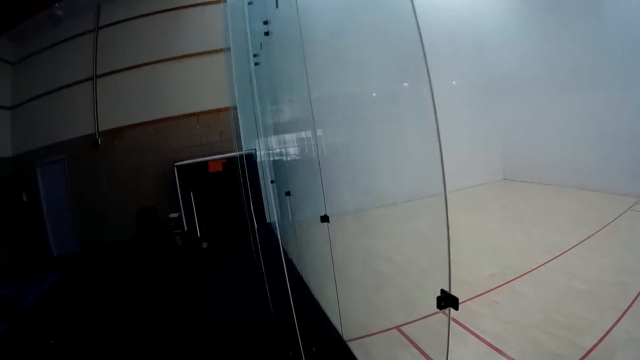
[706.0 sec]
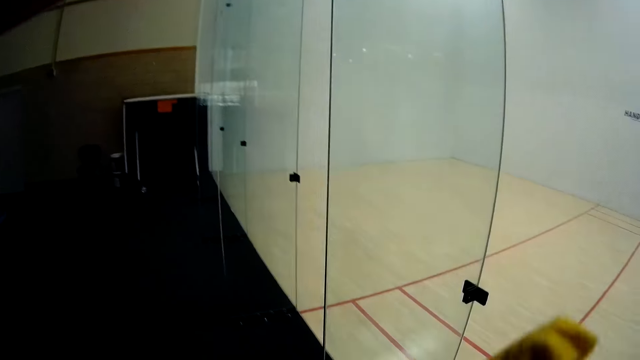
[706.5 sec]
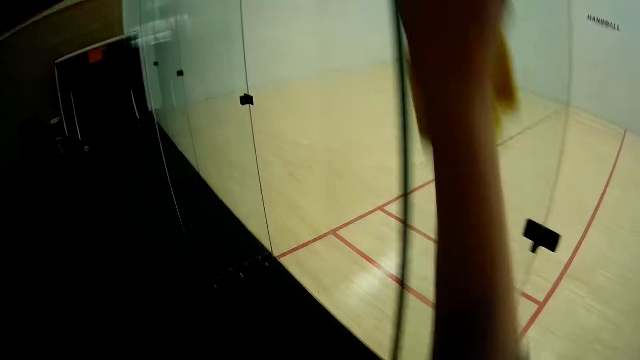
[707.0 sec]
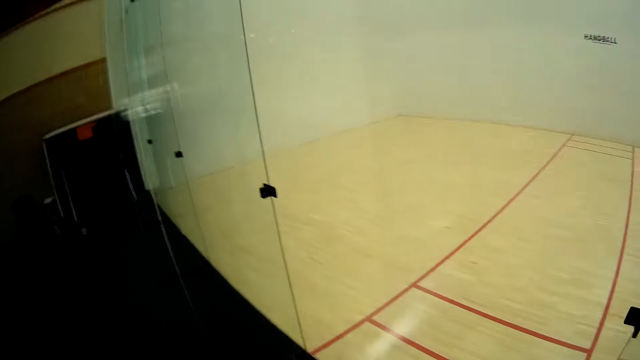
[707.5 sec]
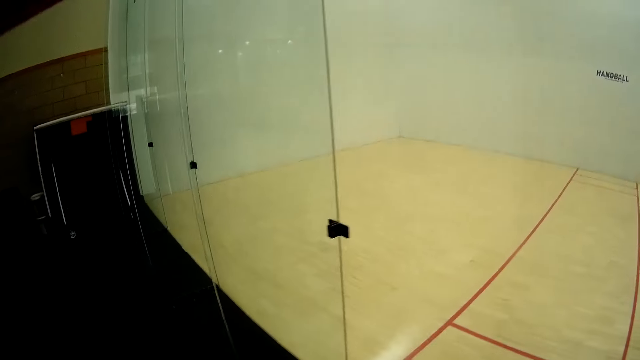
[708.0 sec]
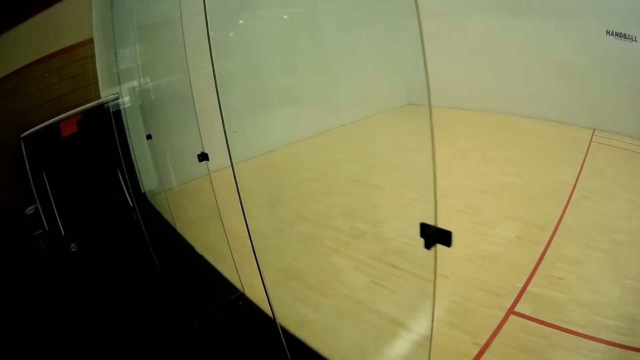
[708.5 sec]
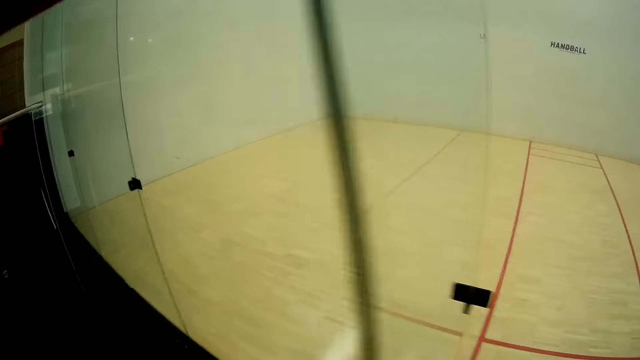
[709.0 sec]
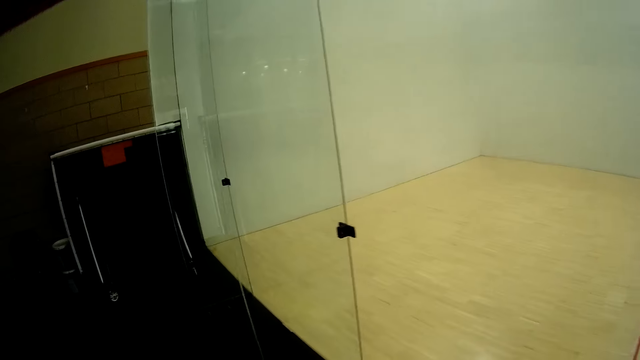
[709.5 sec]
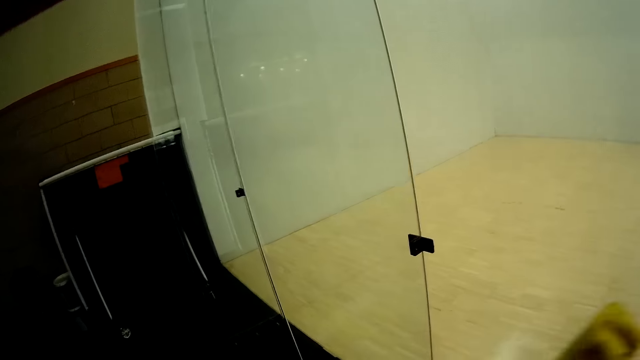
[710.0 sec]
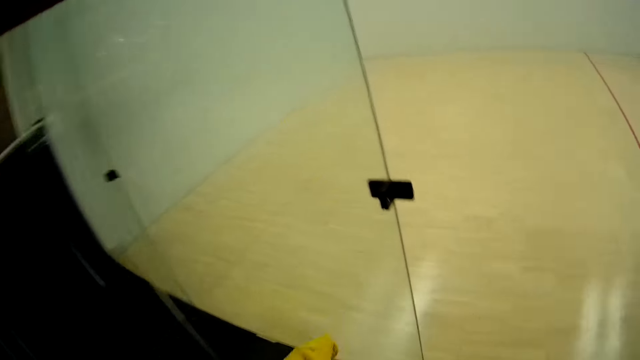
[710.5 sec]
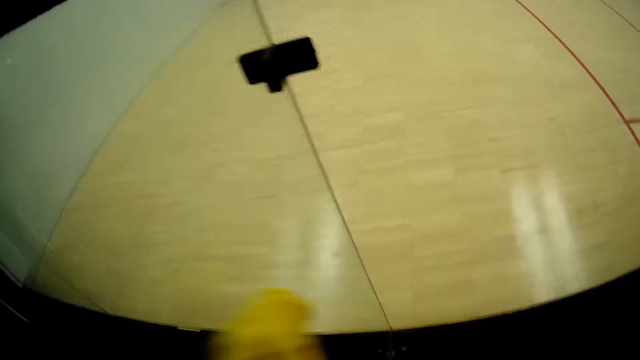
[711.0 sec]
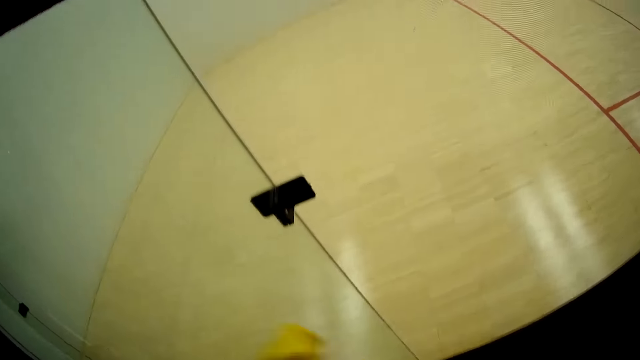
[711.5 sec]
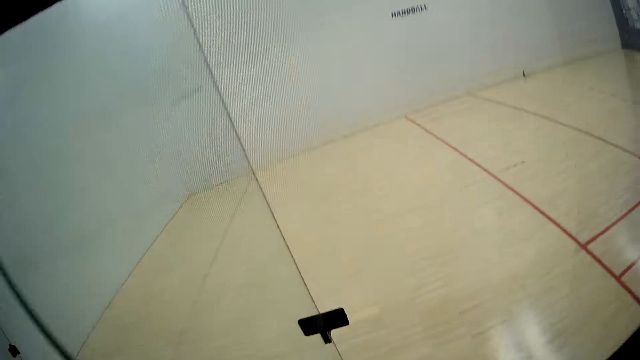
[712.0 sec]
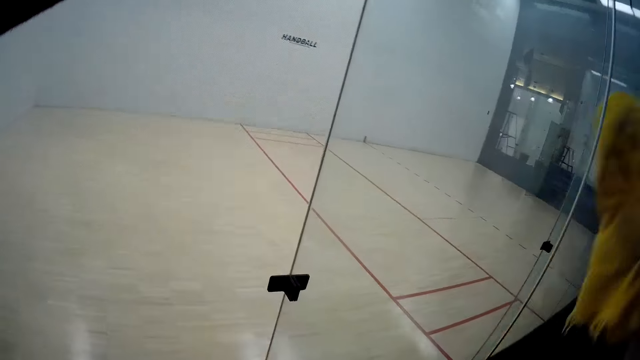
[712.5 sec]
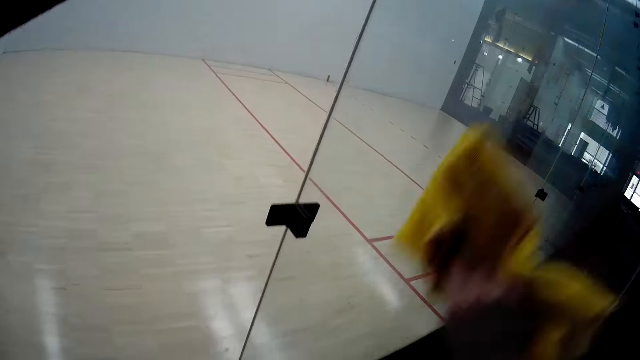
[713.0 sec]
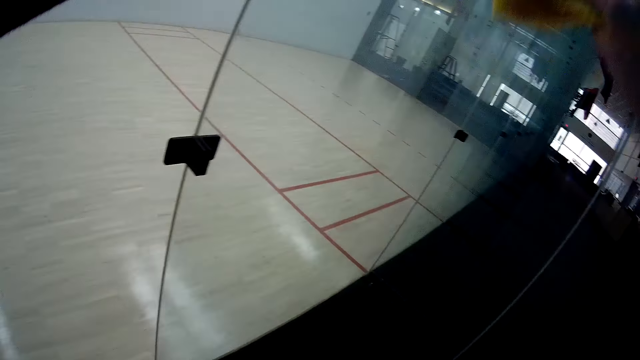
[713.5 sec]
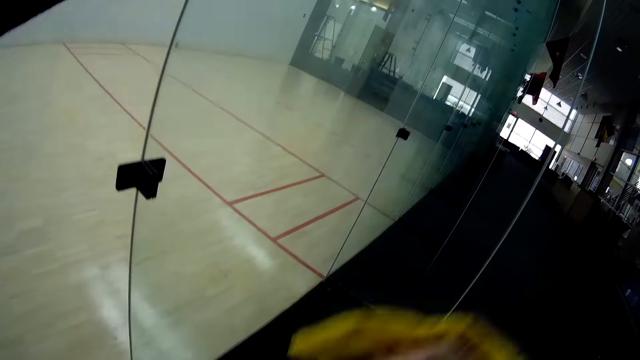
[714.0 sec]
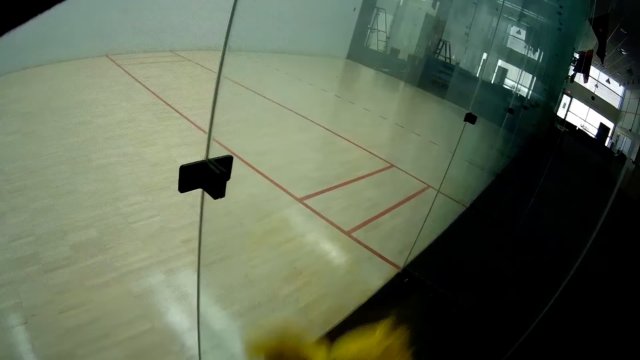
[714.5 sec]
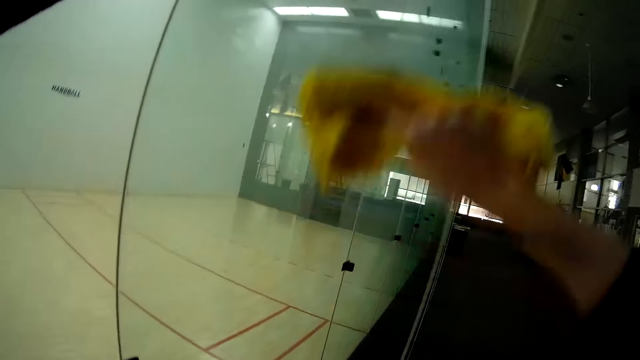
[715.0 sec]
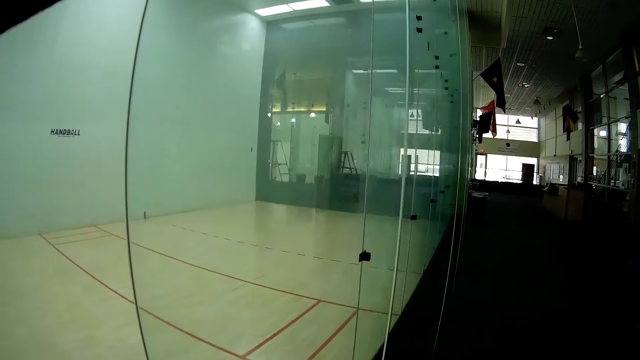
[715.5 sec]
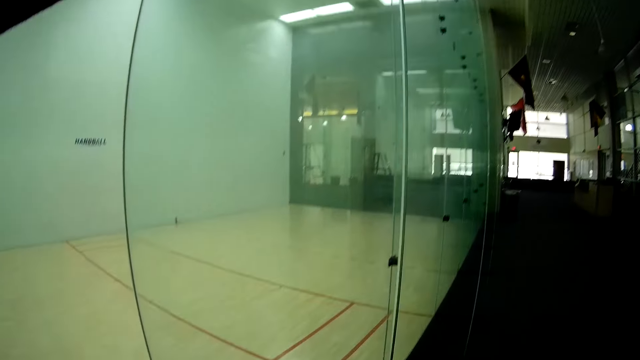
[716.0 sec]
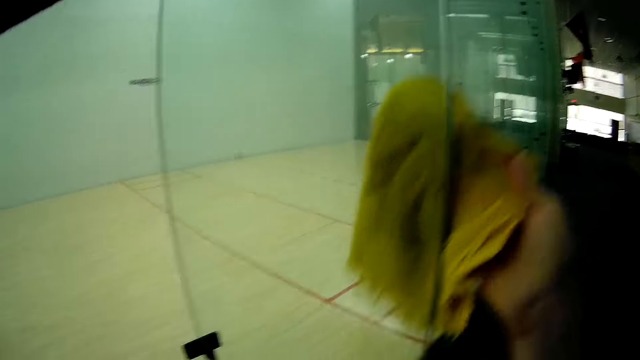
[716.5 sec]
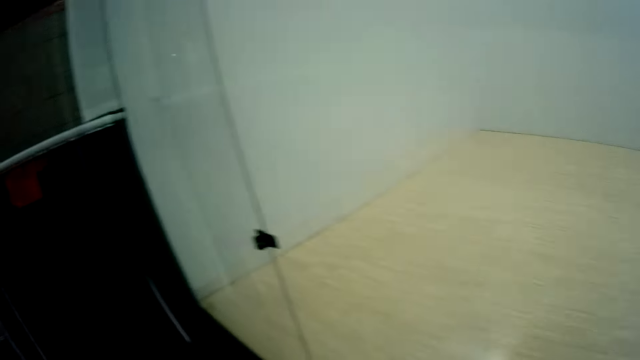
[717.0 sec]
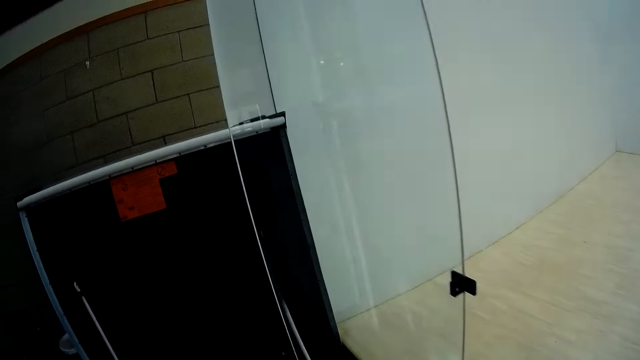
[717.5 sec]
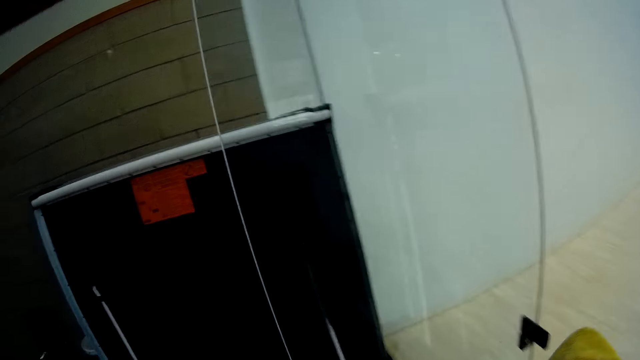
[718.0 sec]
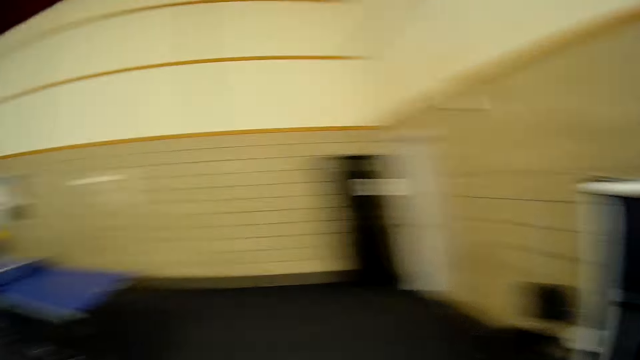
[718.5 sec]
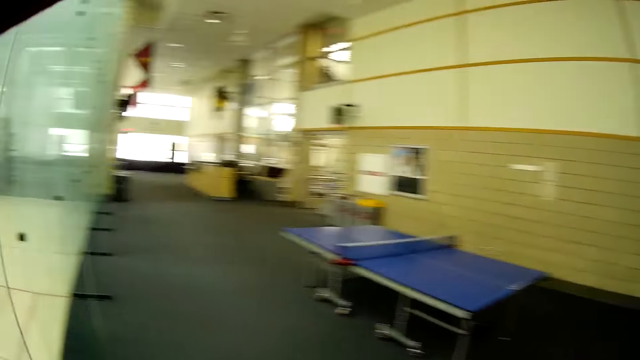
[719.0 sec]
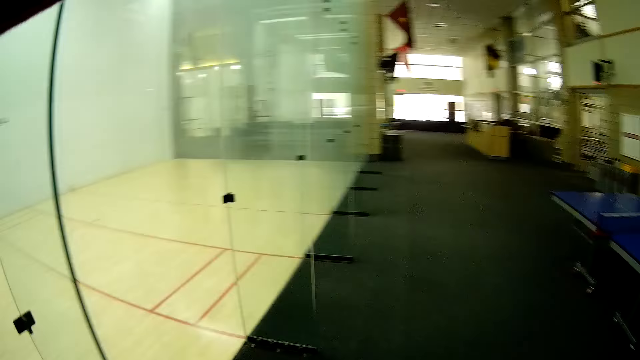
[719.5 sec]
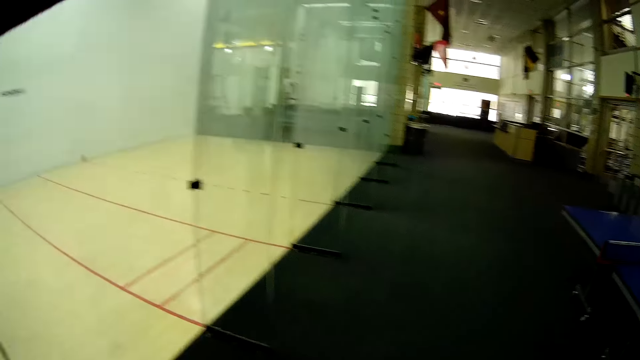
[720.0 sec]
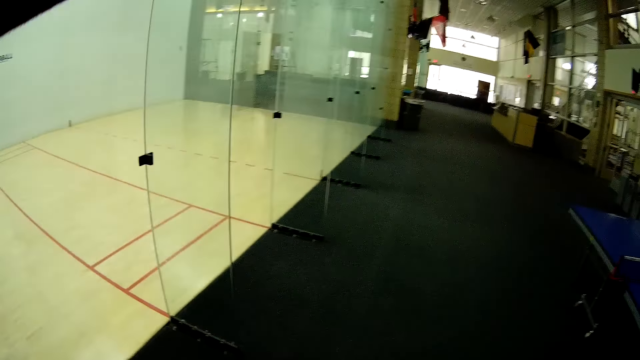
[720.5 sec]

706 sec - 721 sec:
The camera wearer cleans the glass door with the towel. They clean a glass wall with the towel. They clean another glass door with the towel. They move towards a glass door in the hall. They look around.
